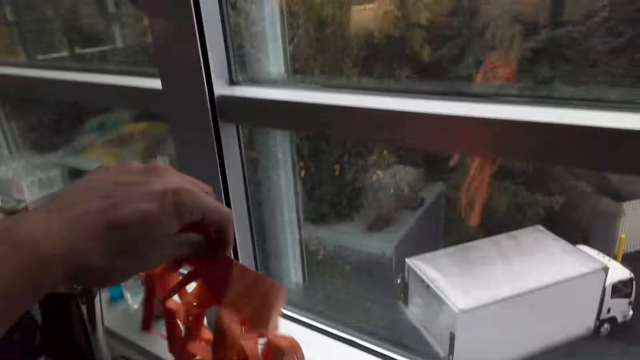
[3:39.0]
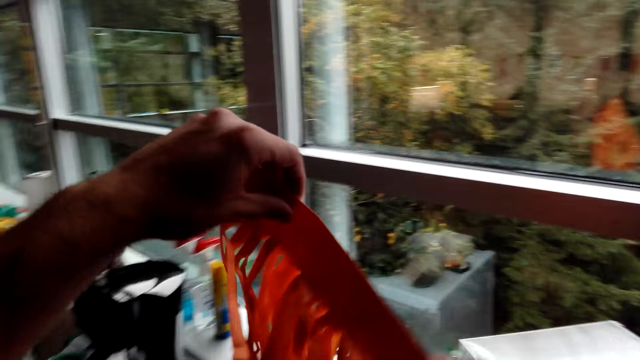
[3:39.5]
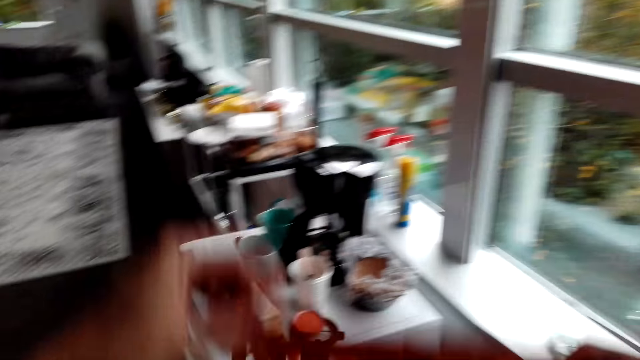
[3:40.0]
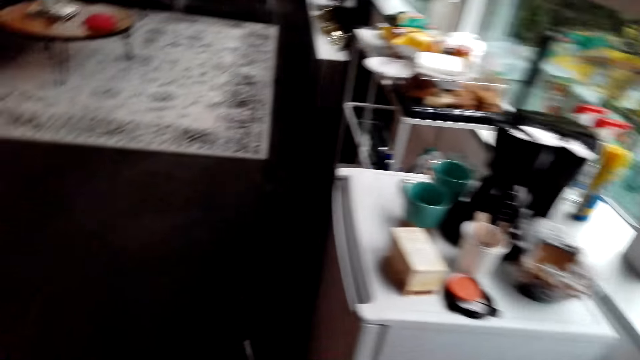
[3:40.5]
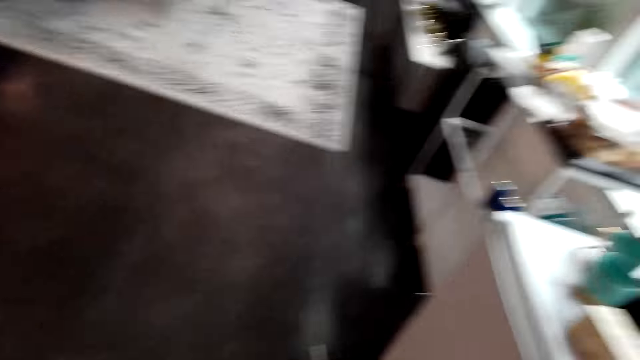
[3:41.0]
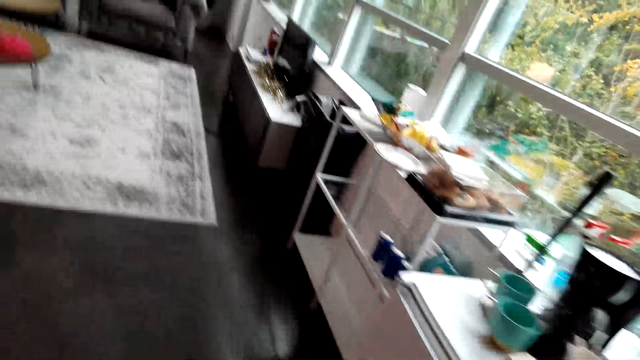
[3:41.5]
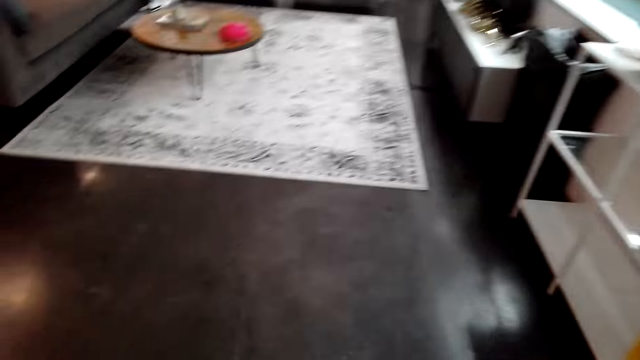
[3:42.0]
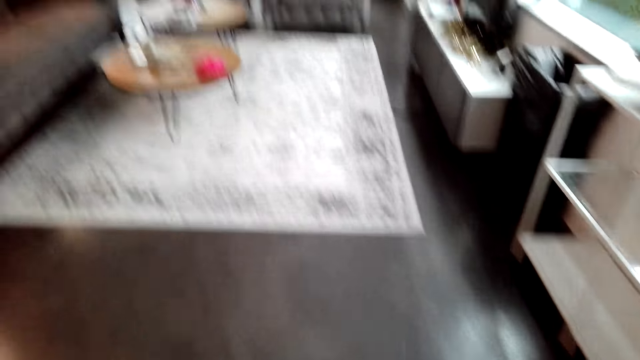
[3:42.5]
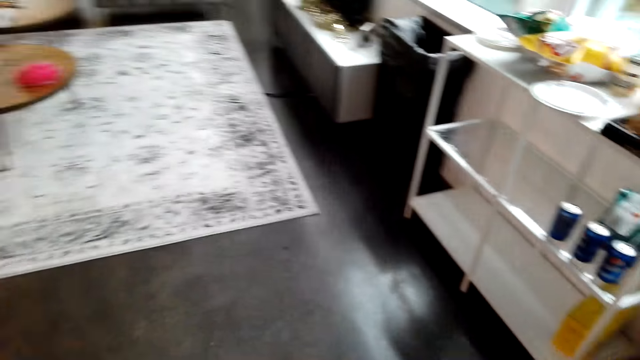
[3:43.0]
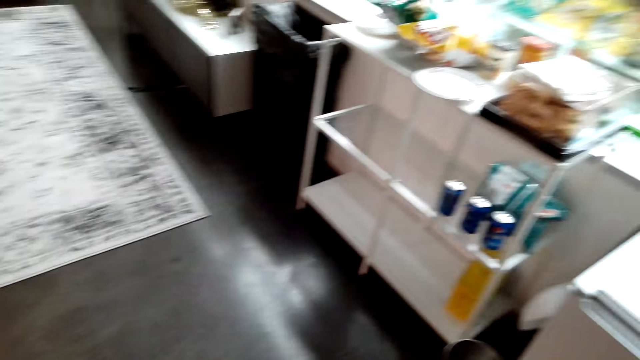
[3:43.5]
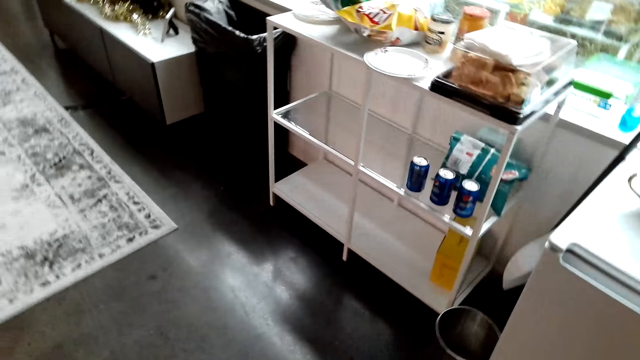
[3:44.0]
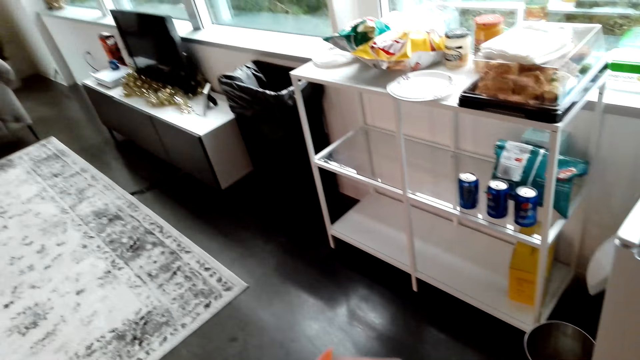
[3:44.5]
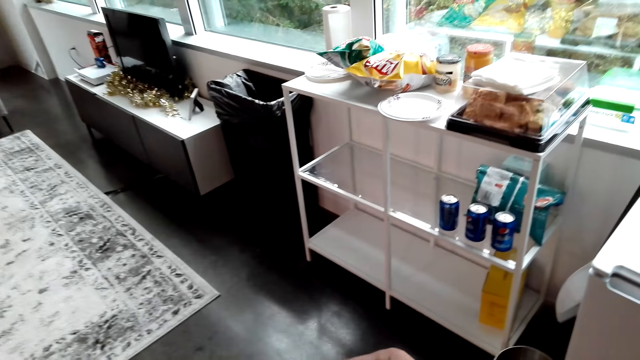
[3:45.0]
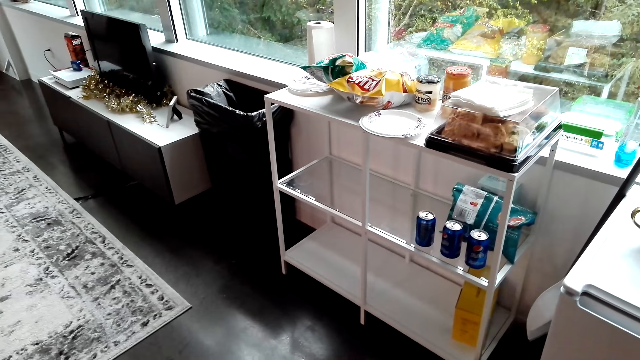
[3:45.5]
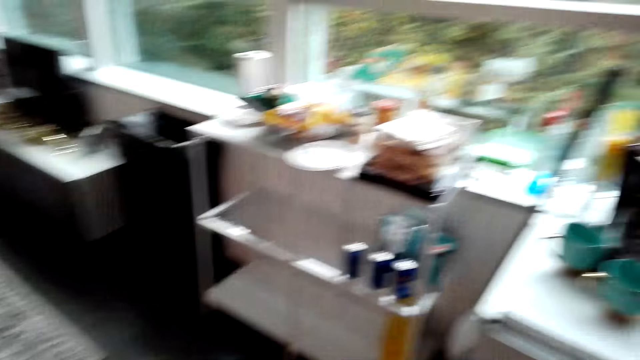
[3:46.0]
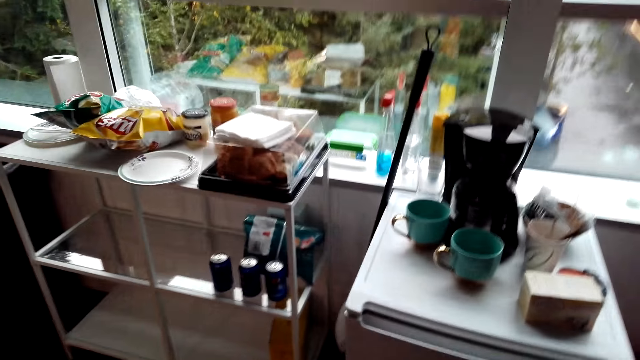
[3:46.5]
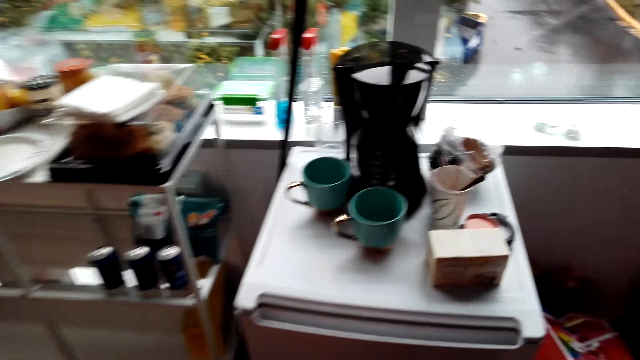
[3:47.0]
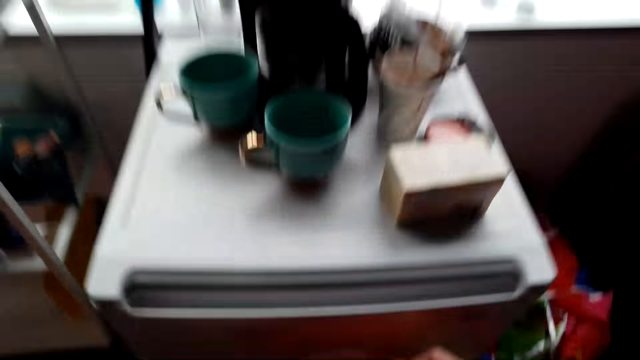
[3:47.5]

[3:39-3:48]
The camera wearer picks up the pennant banner flags from the box. They look around the hotel. They walk around the hotel.

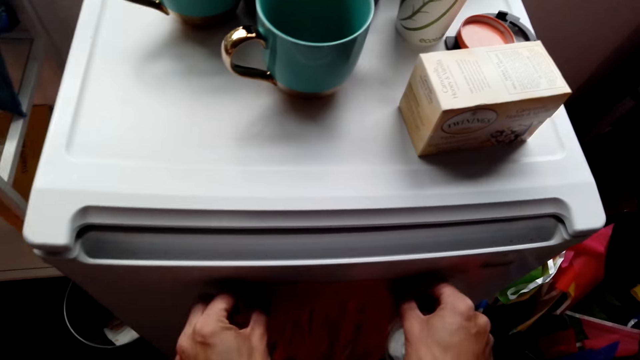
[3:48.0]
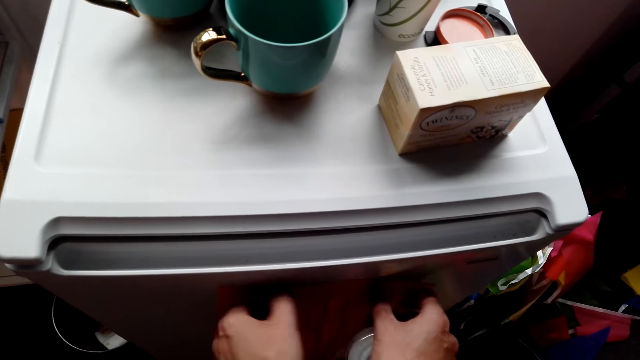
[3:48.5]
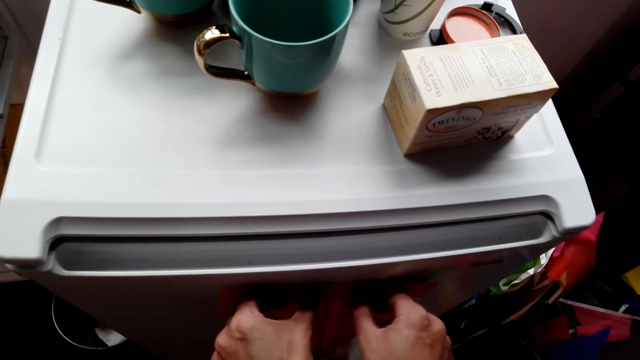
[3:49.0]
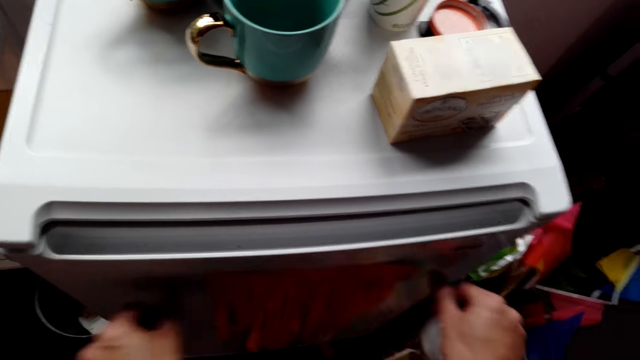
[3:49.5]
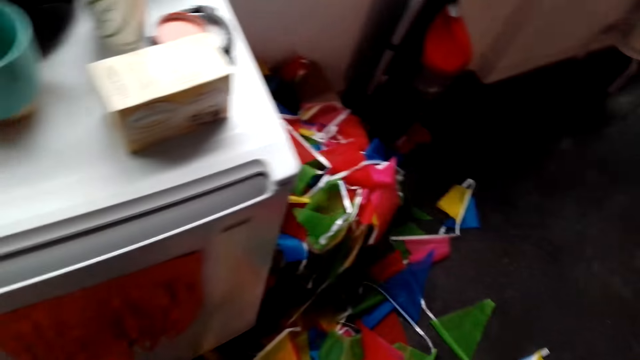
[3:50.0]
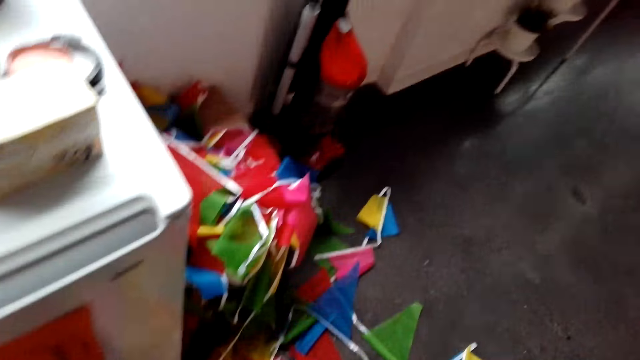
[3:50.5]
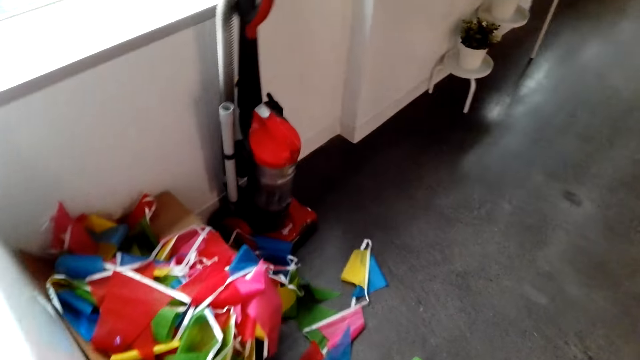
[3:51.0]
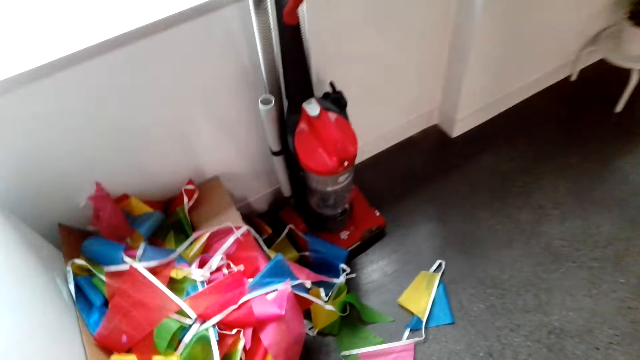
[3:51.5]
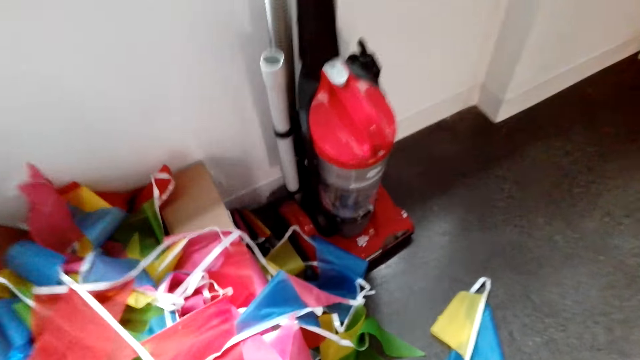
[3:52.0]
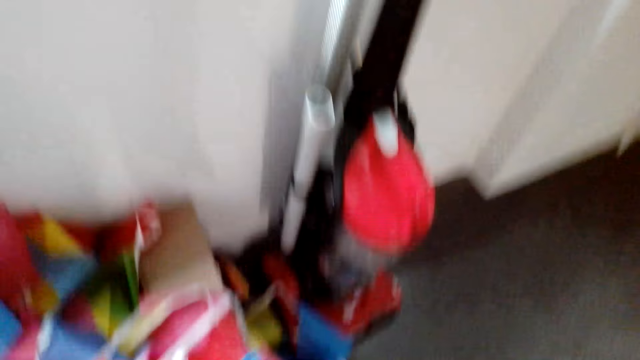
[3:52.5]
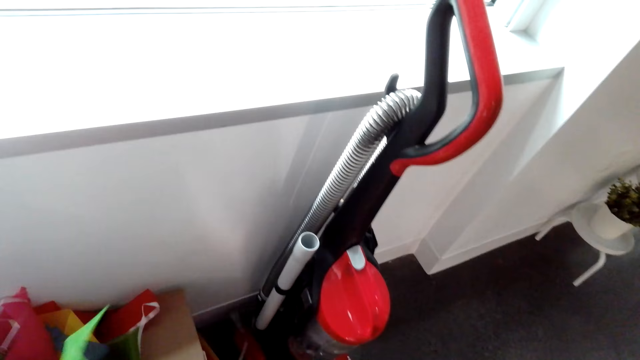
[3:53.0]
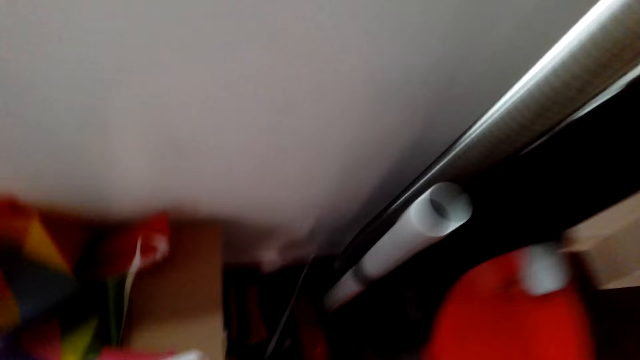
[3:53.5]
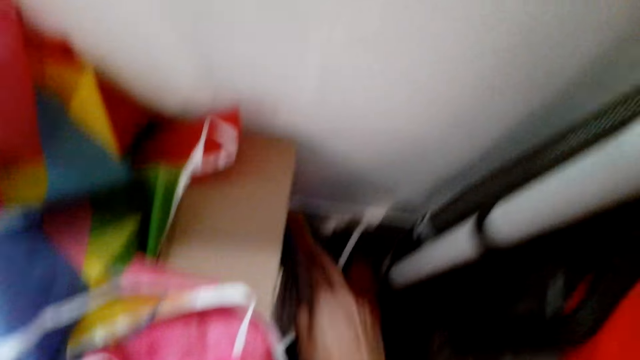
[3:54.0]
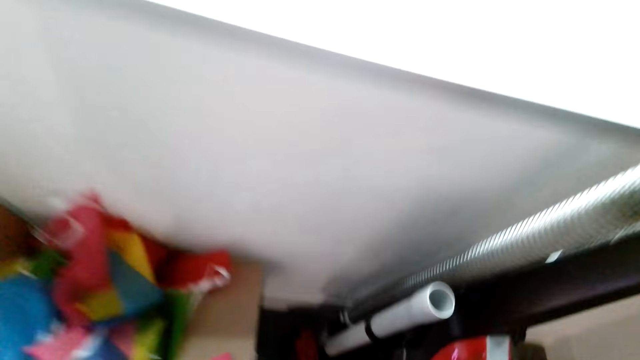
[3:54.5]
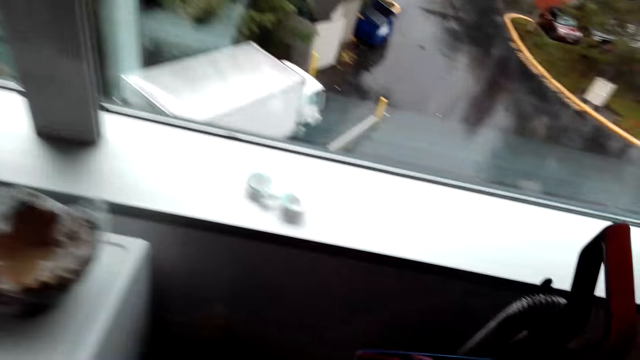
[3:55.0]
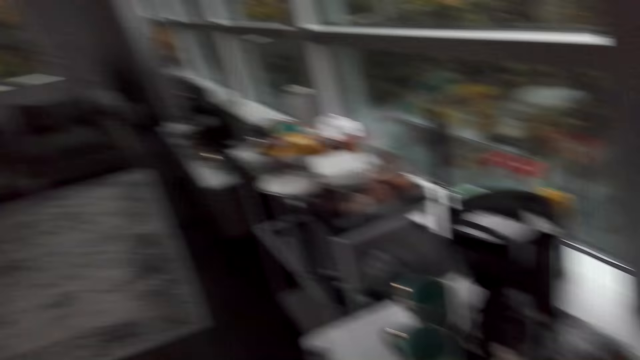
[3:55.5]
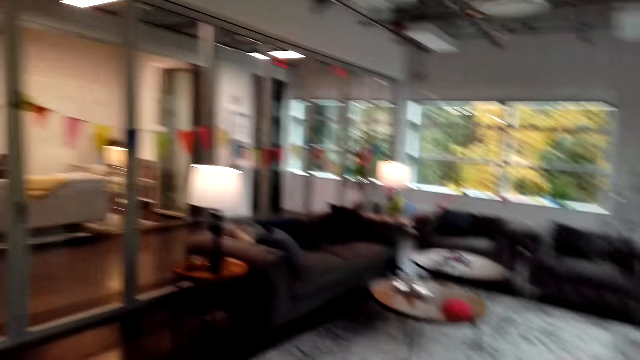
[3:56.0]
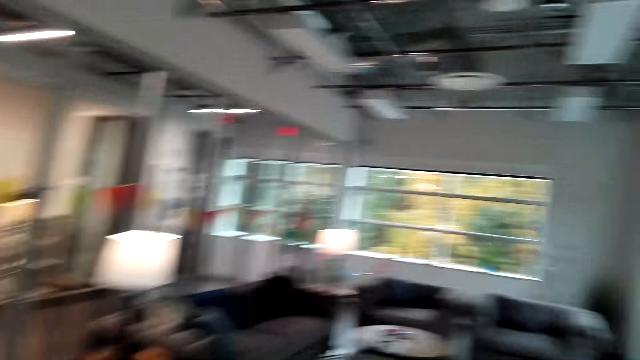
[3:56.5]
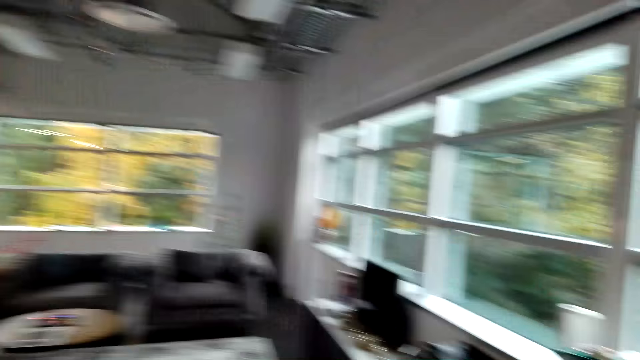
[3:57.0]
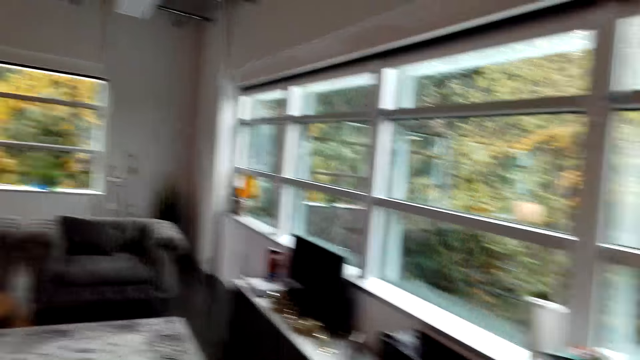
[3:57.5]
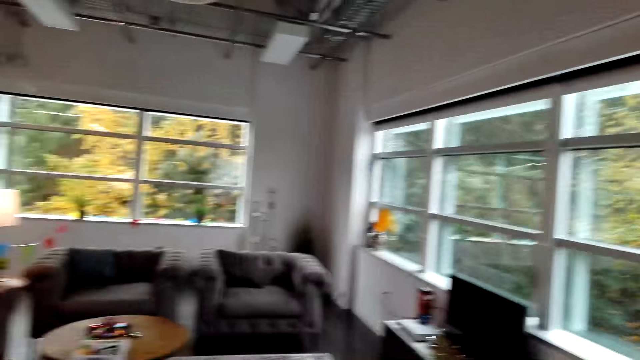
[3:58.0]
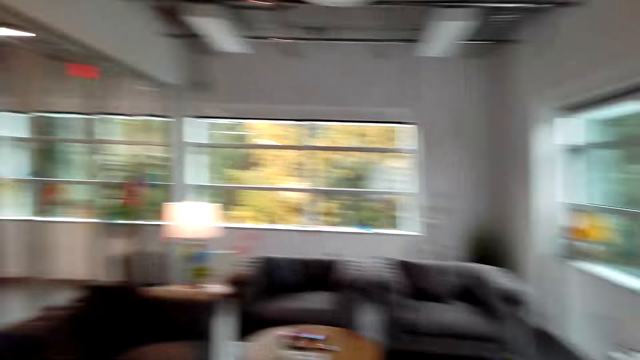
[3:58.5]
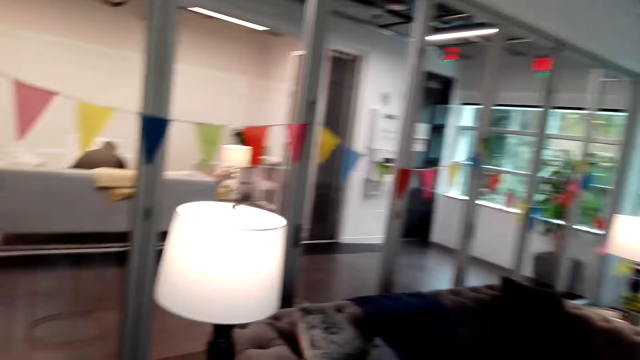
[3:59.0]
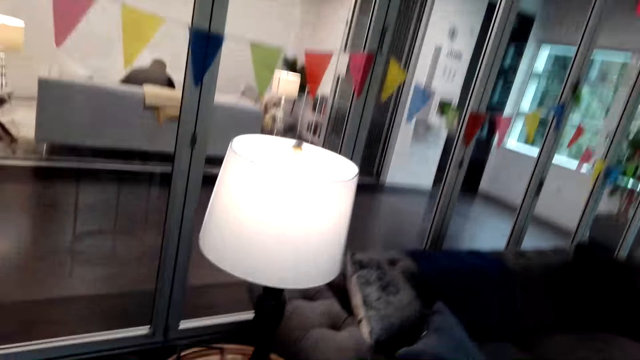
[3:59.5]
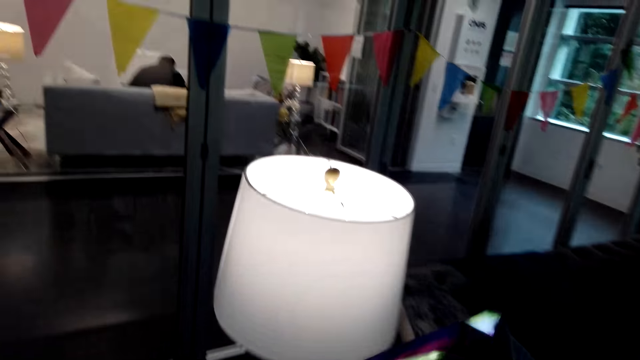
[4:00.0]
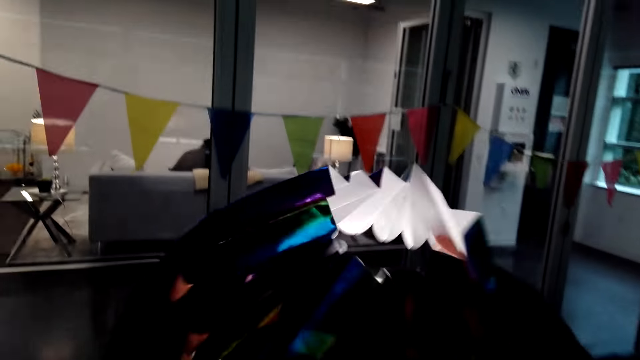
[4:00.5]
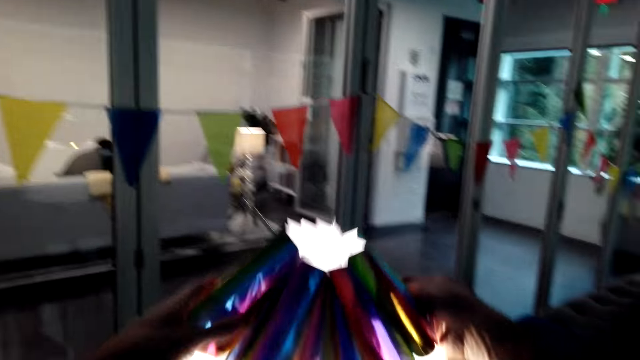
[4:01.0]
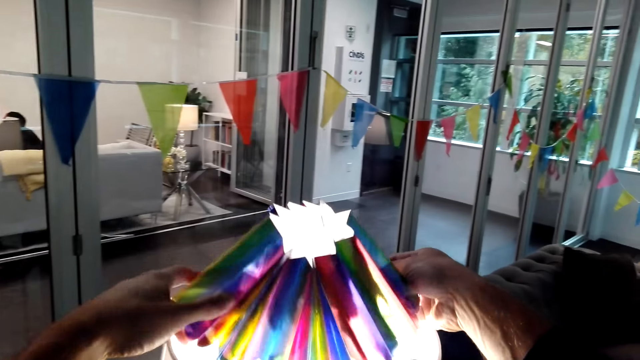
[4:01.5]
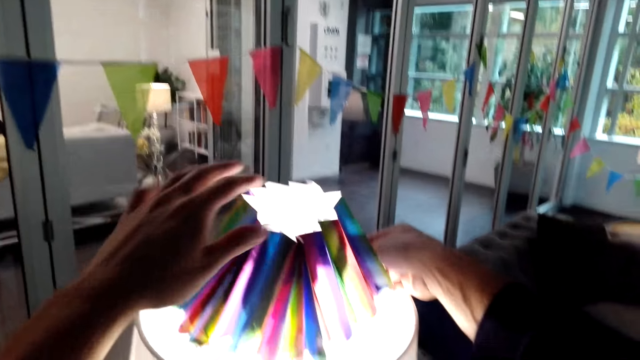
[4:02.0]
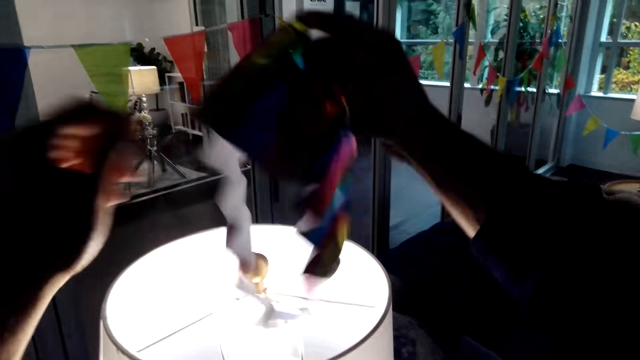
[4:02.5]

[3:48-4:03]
The camera wearer sticks the ribbon on the fridge. They hang something on the fridge. They look around the hotel. They walk around the hotel. They pick up the flower from the box. They look around the hotel. They walk around the hotel. They cover the table lamp with the flower.
